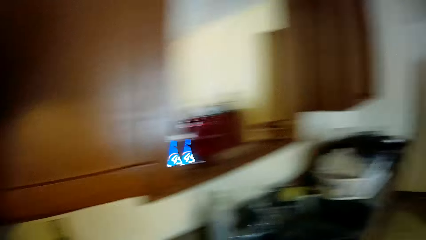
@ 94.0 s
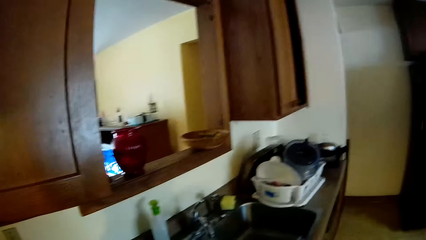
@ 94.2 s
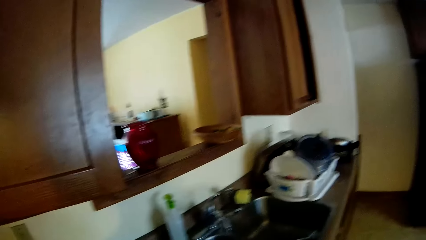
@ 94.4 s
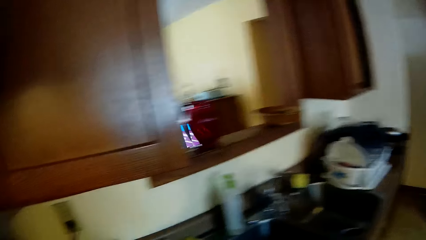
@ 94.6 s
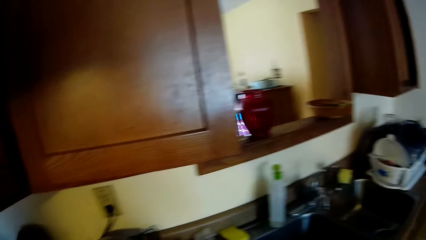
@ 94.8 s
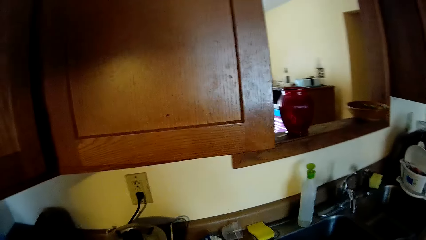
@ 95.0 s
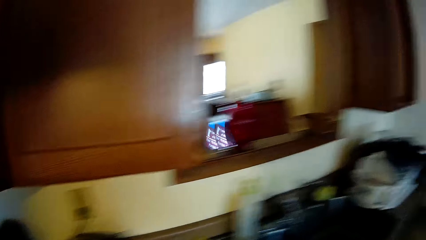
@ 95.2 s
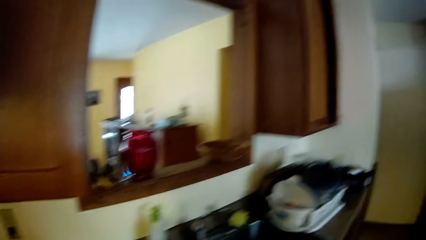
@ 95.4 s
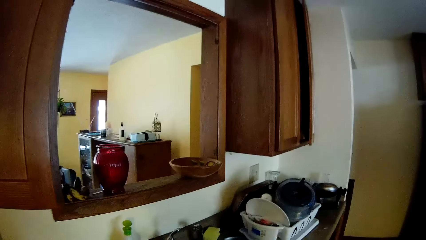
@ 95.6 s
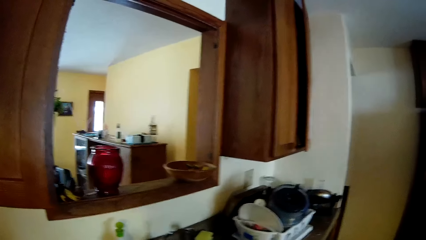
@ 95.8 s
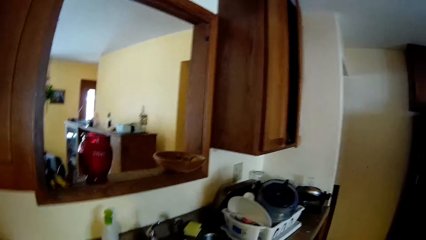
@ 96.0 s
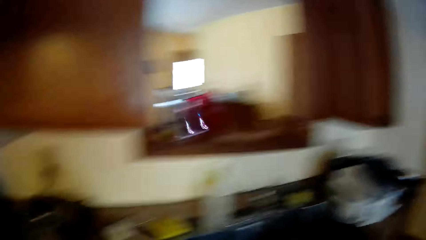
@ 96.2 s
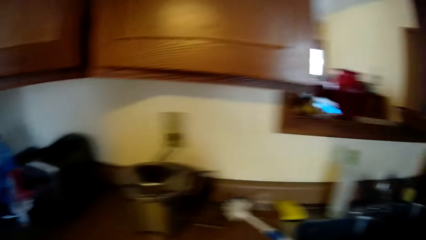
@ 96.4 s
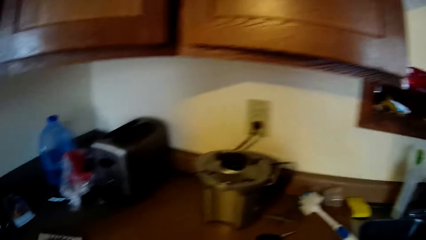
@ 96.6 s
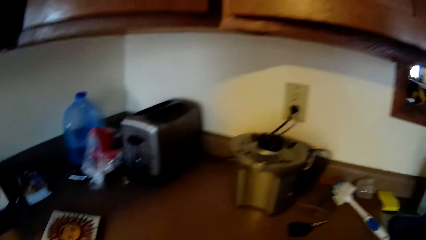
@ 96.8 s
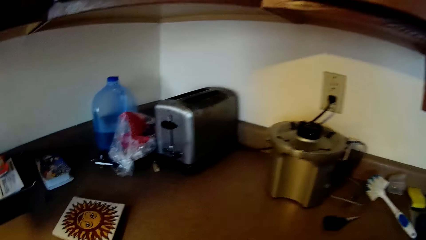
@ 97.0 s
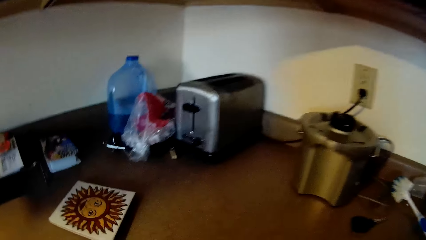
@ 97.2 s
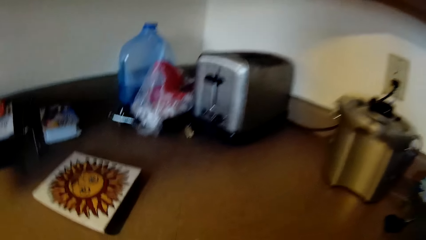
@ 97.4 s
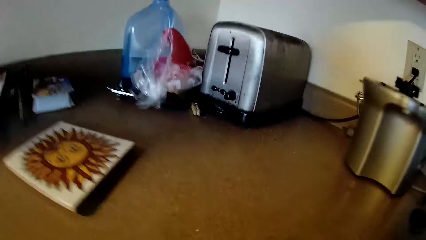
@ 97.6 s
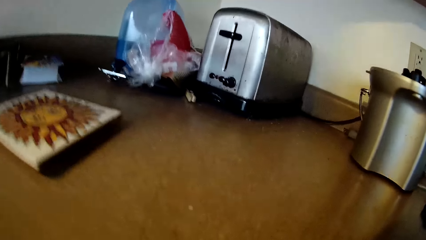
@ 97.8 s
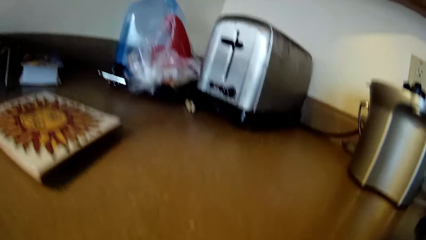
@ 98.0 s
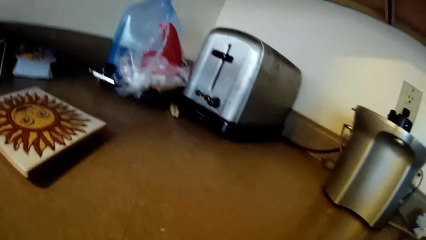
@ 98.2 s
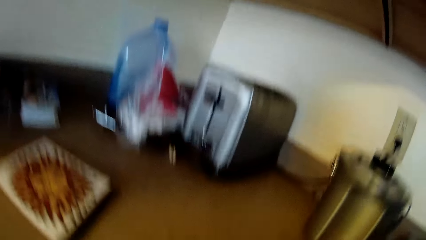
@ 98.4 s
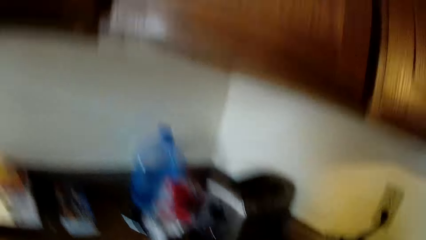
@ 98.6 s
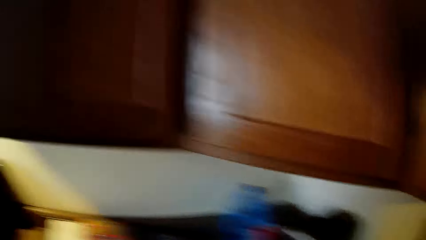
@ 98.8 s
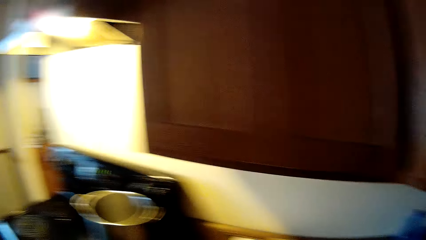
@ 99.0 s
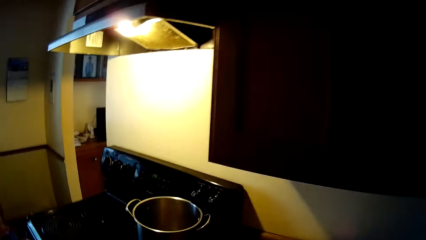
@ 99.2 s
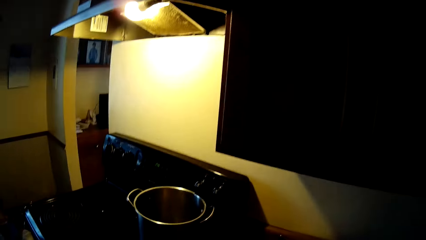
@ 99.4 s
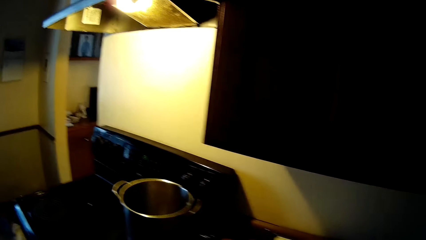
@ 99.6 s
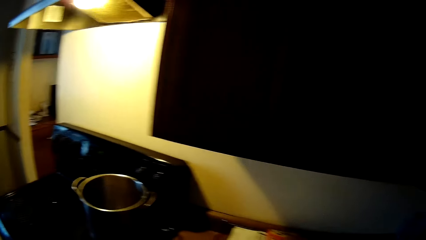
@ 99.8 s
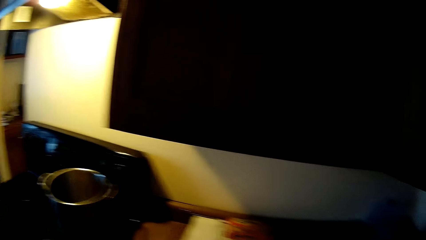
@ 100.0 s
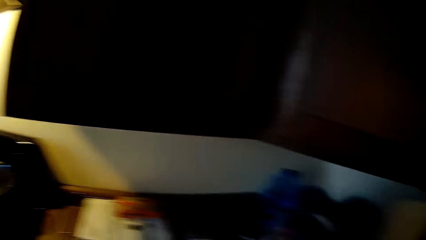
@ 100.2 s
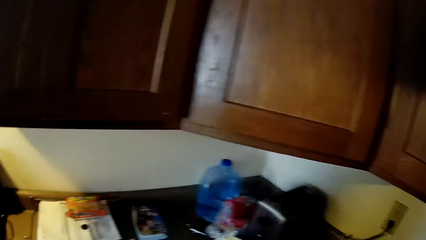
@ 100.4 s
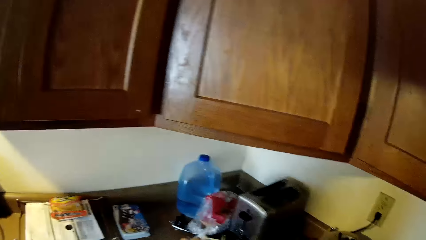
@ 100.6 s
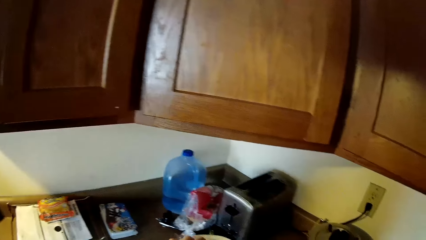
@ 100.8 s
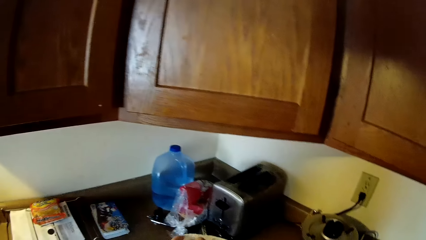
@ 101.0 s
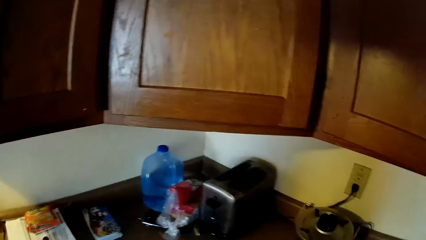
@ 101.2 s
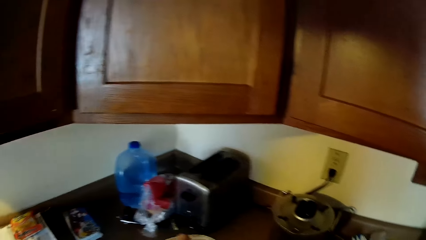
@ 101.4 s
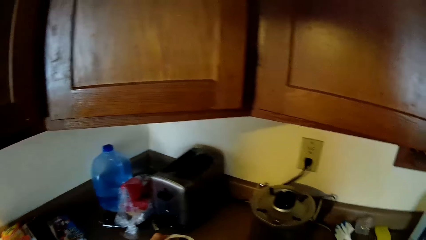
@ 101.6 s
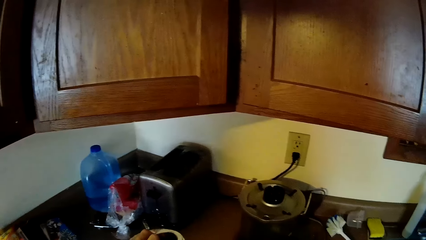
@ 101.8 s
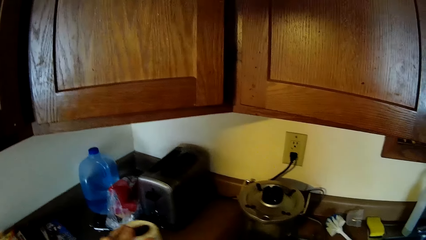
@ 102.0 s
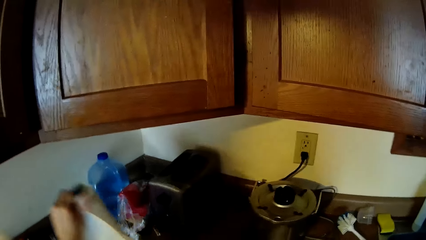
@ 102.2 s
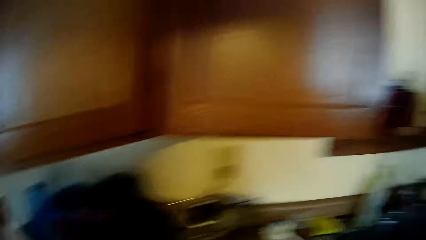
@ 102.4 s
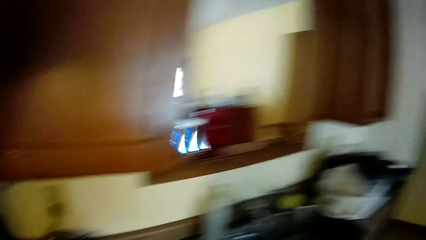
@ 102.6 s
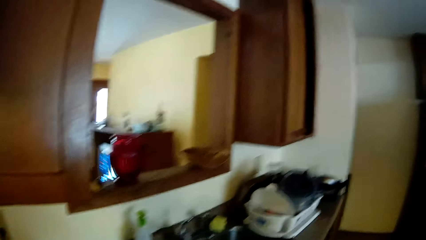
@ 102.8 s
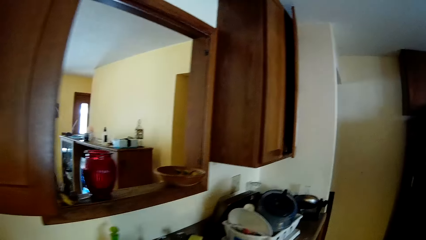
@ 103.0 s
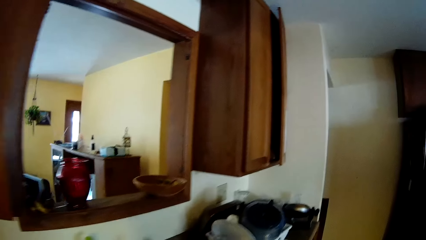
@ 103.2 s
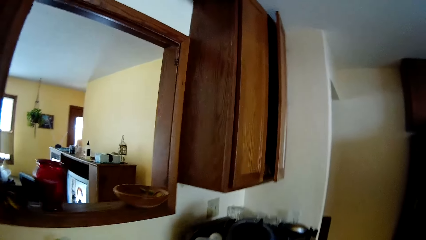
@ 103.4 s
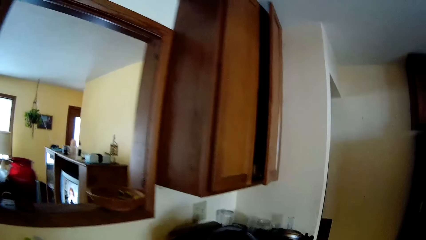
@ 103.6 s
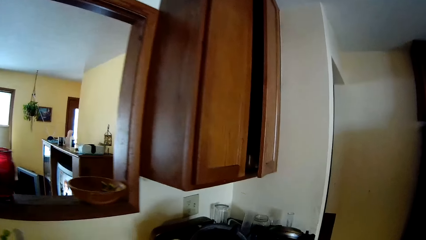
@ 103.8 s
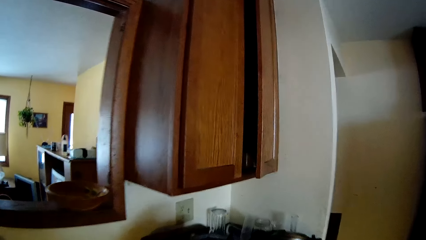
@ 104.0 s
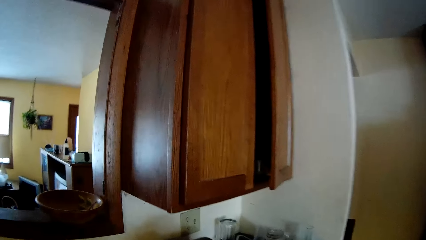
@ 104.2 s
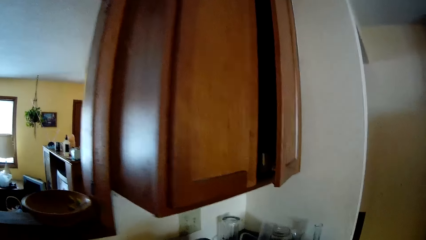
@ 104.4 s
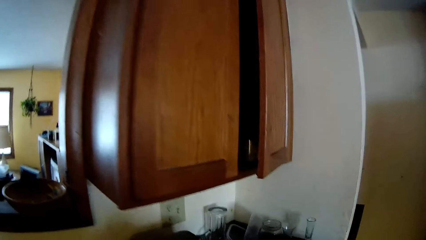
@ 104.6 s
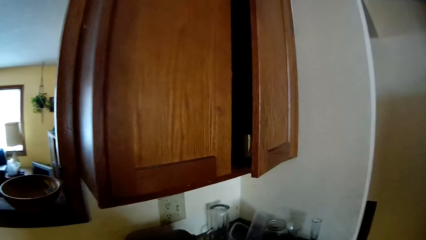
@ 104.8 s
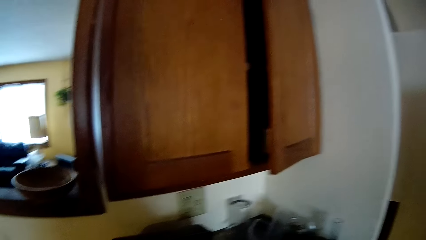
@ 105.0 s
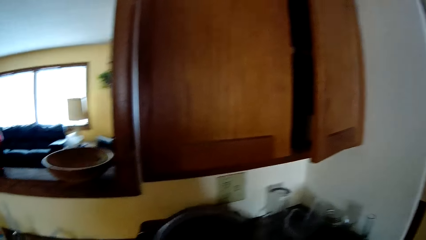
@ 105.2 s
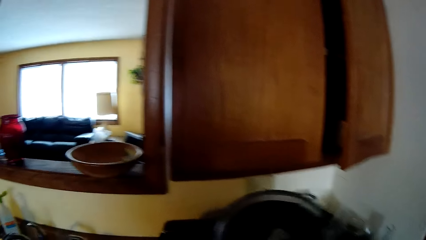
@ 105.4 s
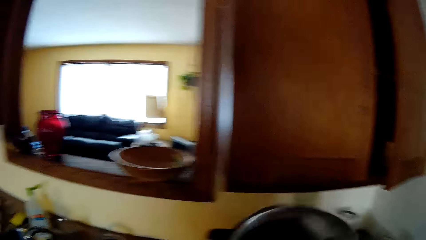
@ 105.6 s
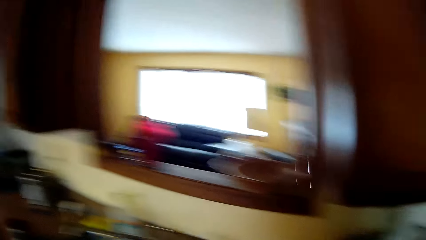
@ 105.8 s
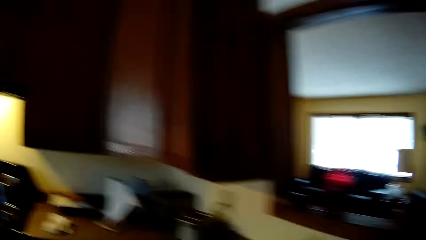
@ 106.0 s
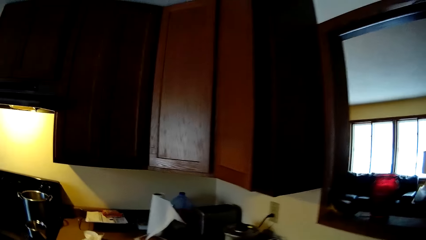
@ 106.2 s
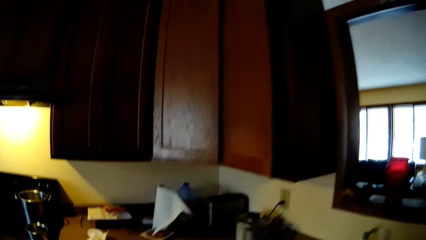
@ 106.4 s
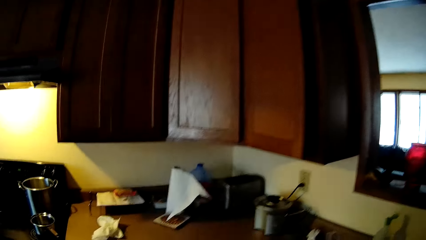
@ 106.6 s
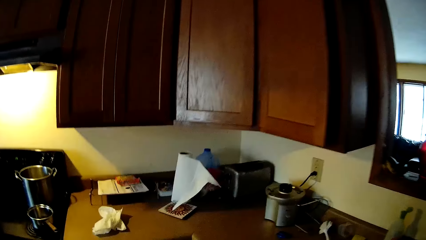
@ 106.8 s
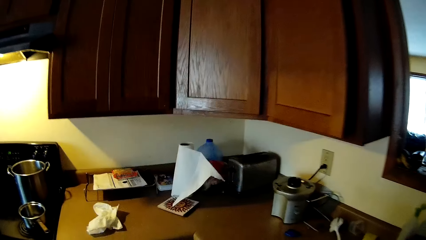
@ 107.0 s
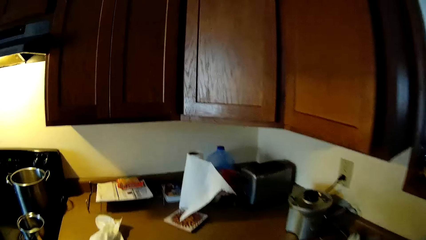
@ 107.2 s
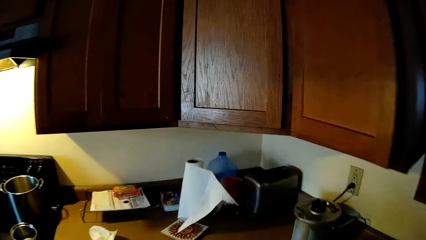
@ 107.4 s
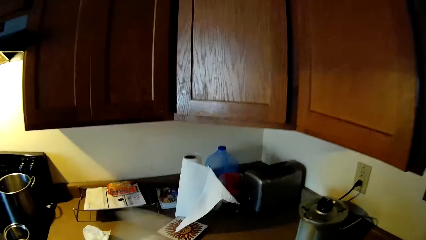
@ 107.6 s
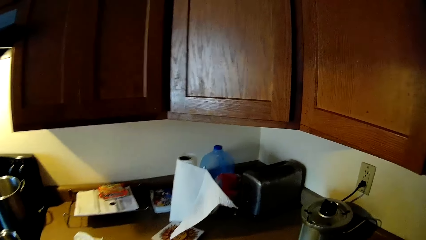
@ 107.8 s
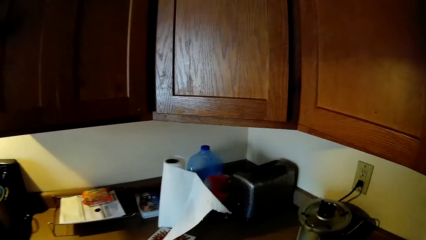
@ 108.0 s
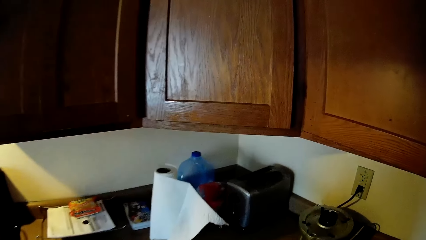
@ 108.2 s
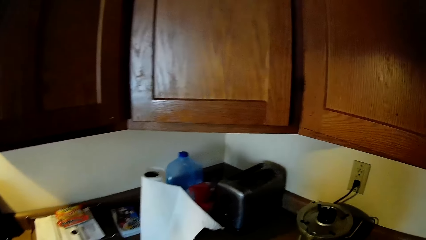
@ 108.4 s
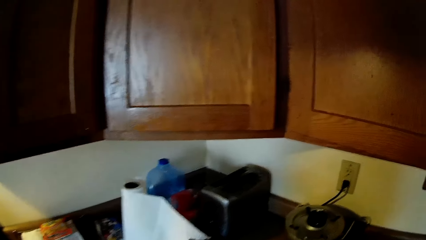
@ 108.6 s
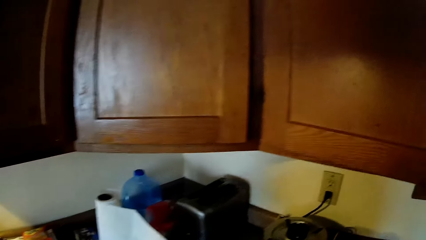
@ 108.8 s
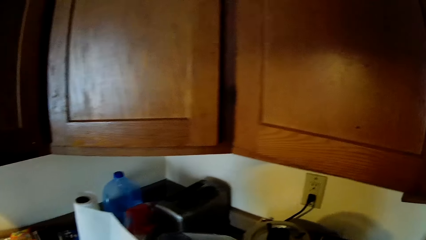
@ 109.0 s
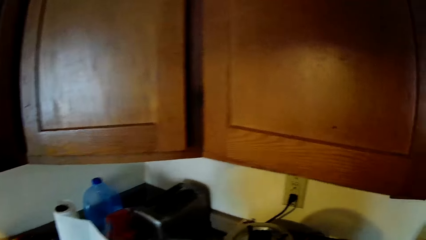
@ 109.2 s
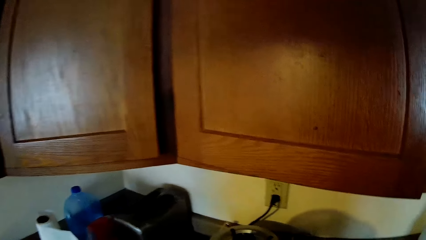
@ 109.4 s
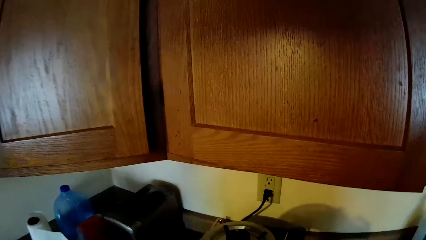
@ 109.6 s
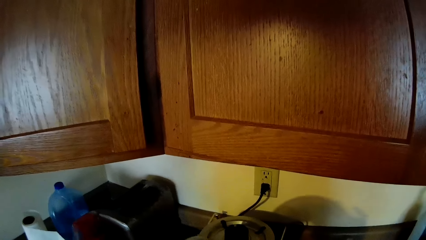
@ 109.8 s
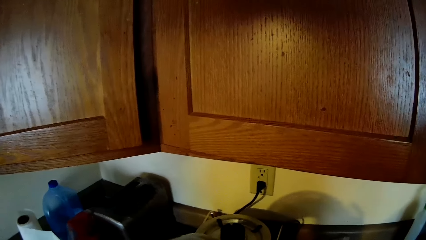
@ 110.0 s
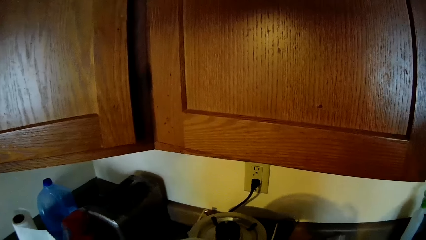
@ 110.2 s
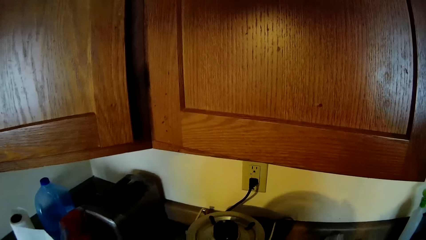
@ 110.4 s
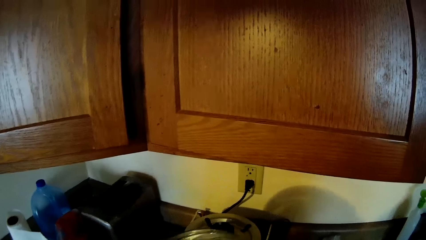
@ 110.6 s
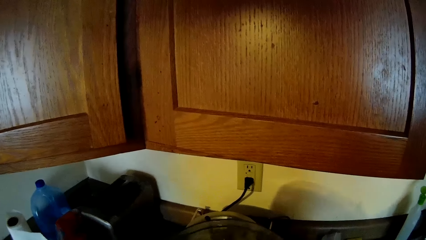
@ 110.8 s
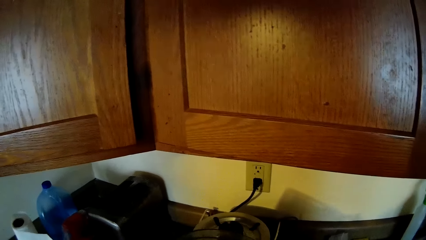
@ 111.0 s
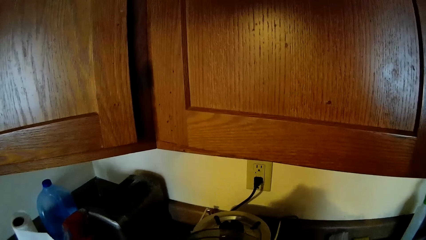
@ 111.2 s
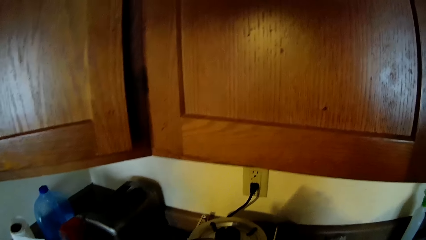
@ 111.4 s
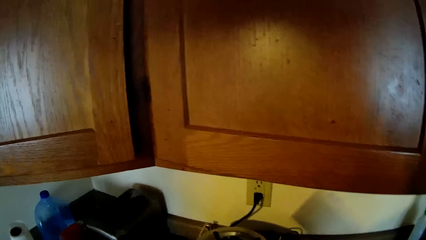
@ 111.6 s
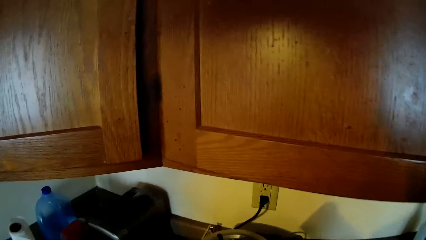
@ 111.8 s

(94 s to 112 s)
The camera wearer looks around. He holds a kitchen roll with both hands. He drops the kitchen roll on the kitchen cabinet with his left hand. He walks around. He picks up a plastic cover from the top of the kitchen cabinet with his right hand. He holds a bowl. He wipes the bowl. He holds the food processor bowl with both hands.
